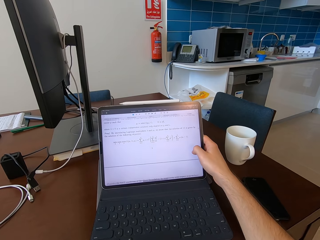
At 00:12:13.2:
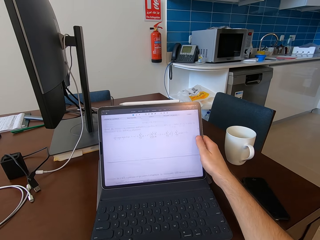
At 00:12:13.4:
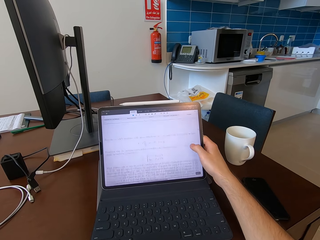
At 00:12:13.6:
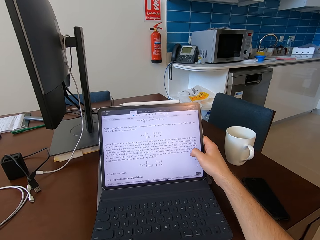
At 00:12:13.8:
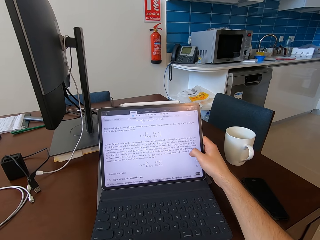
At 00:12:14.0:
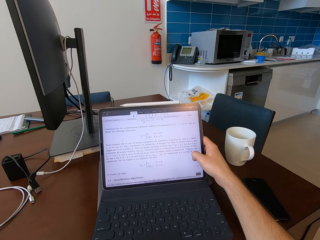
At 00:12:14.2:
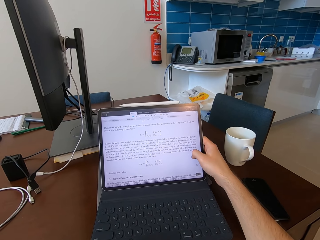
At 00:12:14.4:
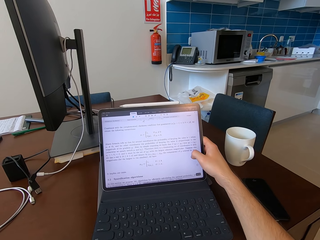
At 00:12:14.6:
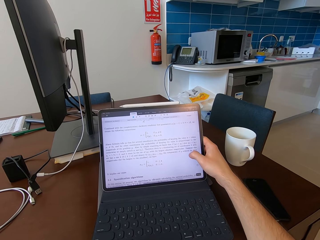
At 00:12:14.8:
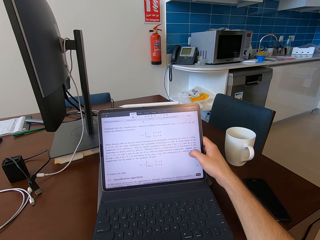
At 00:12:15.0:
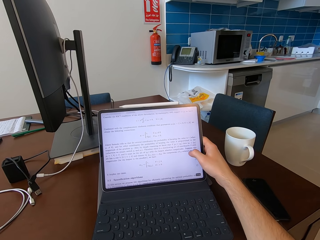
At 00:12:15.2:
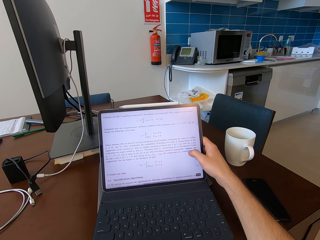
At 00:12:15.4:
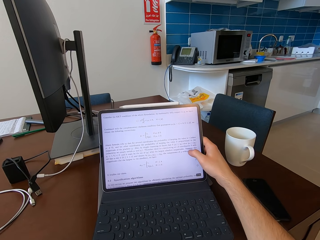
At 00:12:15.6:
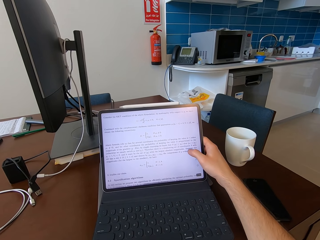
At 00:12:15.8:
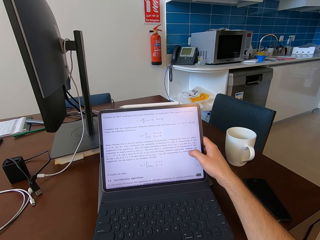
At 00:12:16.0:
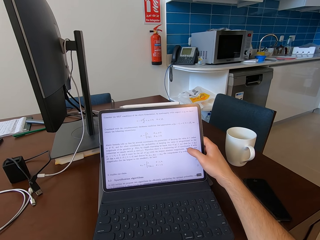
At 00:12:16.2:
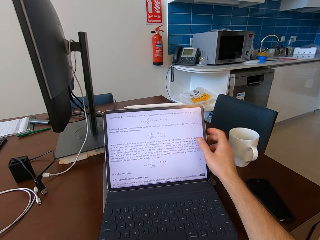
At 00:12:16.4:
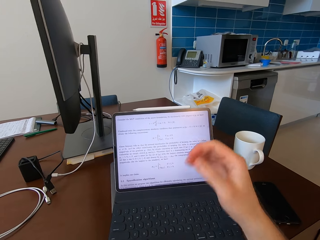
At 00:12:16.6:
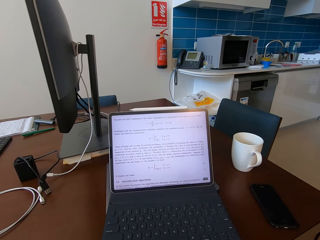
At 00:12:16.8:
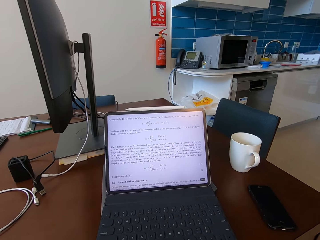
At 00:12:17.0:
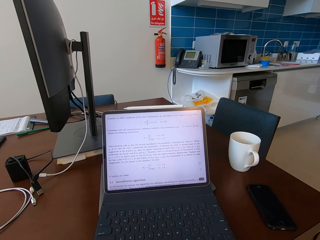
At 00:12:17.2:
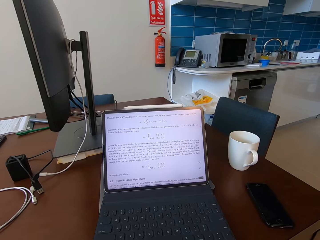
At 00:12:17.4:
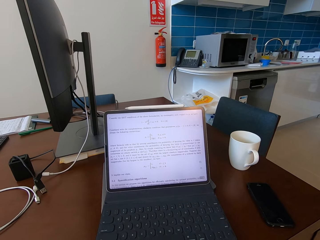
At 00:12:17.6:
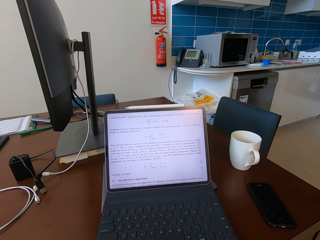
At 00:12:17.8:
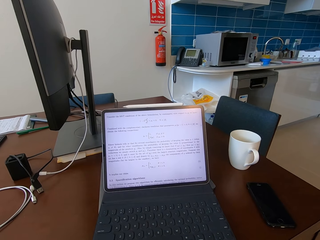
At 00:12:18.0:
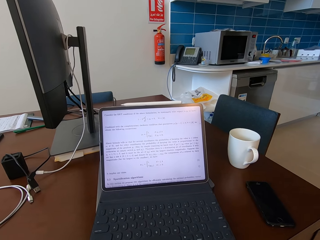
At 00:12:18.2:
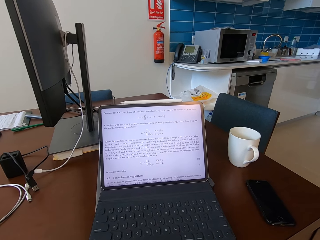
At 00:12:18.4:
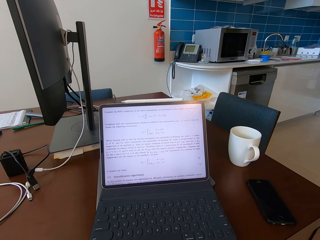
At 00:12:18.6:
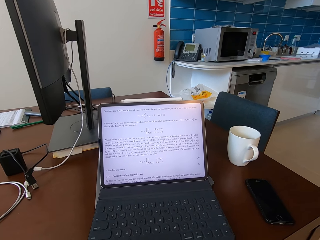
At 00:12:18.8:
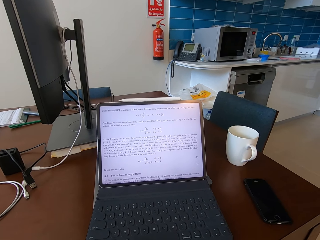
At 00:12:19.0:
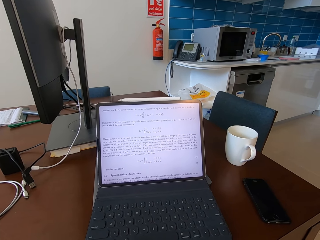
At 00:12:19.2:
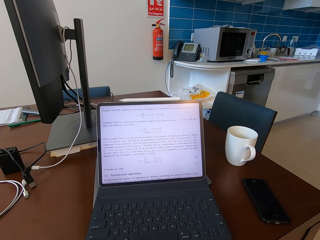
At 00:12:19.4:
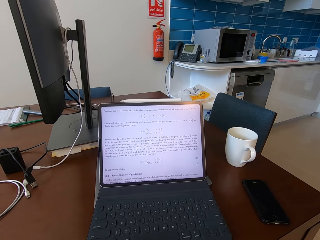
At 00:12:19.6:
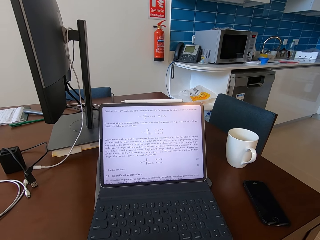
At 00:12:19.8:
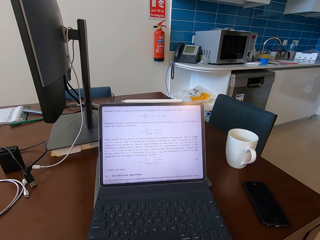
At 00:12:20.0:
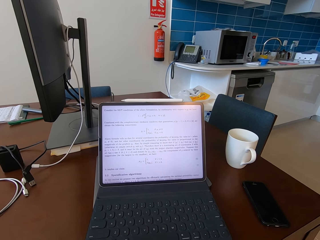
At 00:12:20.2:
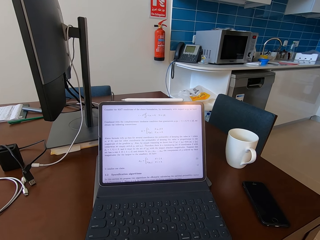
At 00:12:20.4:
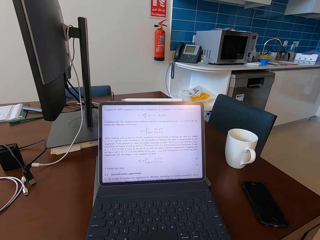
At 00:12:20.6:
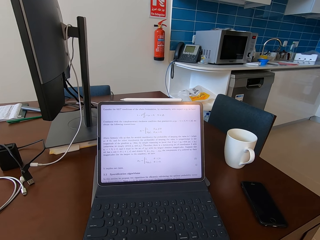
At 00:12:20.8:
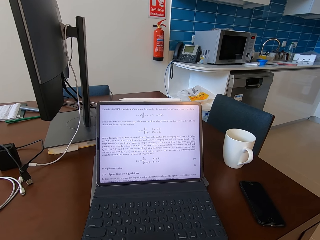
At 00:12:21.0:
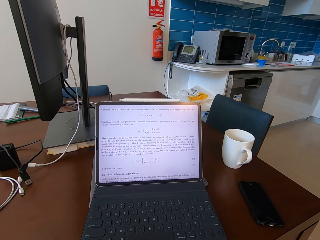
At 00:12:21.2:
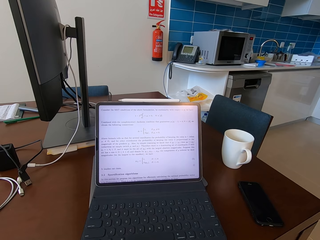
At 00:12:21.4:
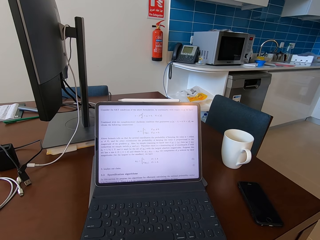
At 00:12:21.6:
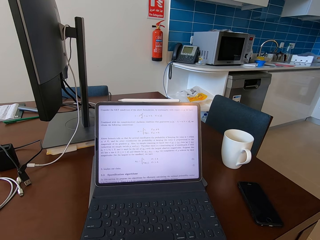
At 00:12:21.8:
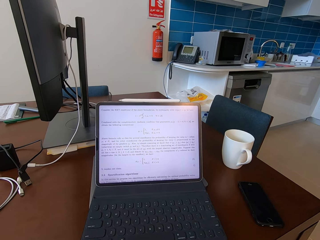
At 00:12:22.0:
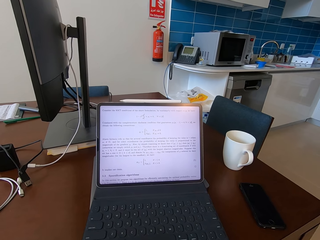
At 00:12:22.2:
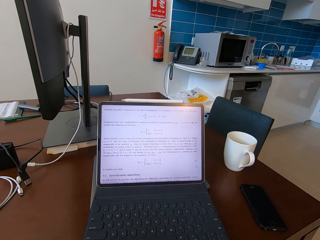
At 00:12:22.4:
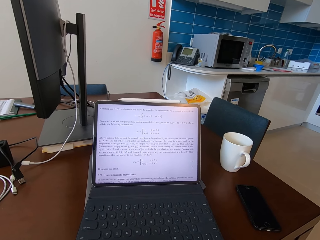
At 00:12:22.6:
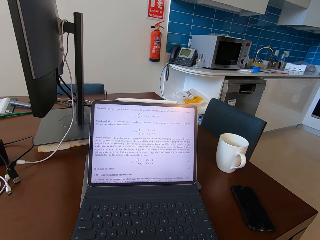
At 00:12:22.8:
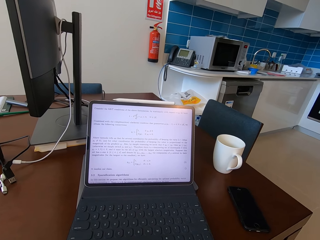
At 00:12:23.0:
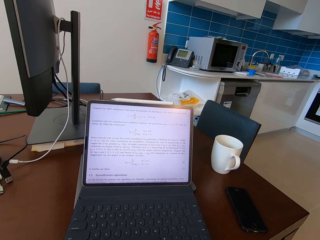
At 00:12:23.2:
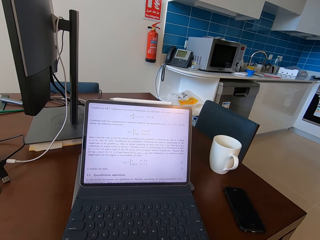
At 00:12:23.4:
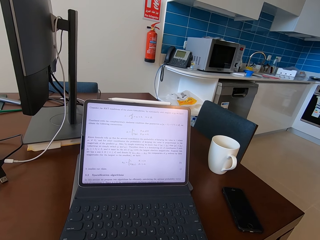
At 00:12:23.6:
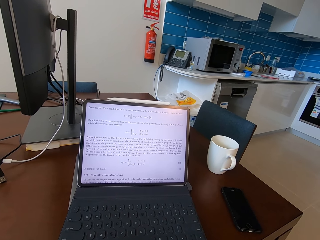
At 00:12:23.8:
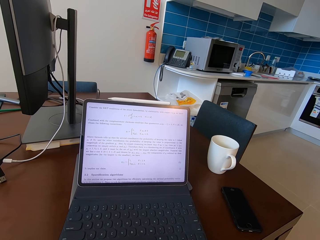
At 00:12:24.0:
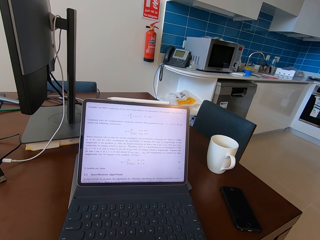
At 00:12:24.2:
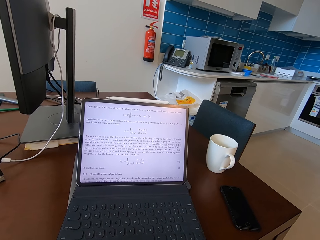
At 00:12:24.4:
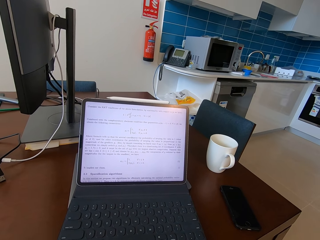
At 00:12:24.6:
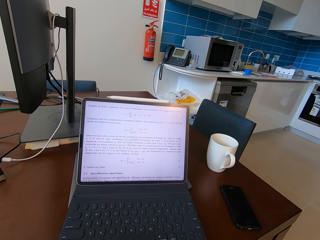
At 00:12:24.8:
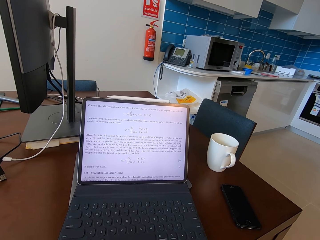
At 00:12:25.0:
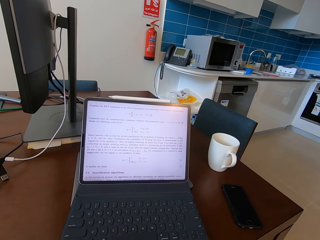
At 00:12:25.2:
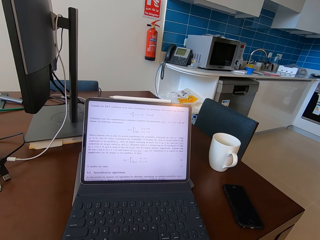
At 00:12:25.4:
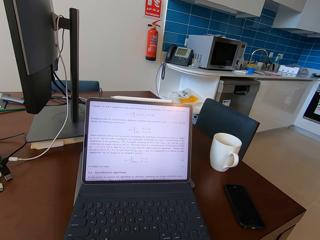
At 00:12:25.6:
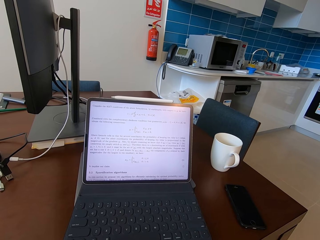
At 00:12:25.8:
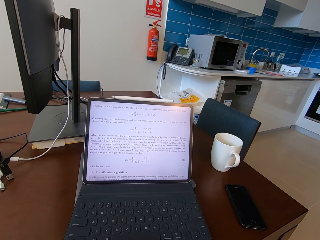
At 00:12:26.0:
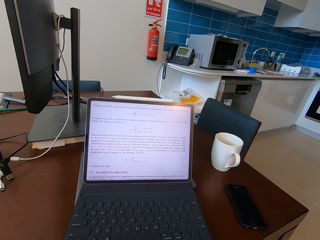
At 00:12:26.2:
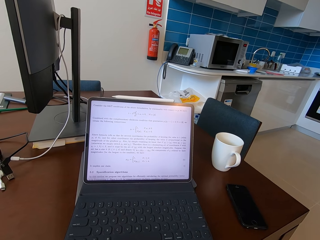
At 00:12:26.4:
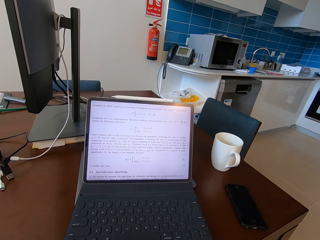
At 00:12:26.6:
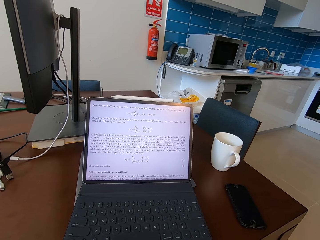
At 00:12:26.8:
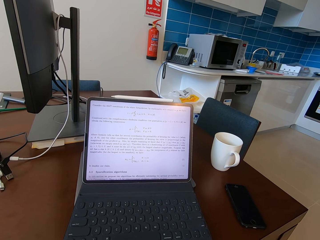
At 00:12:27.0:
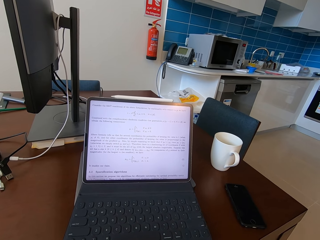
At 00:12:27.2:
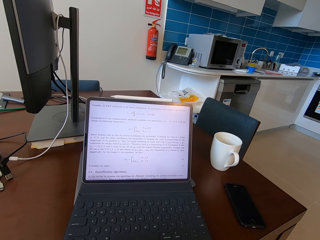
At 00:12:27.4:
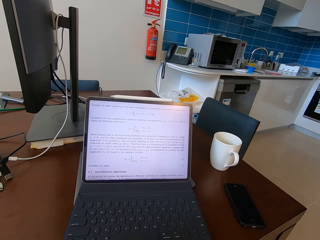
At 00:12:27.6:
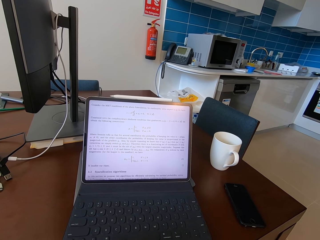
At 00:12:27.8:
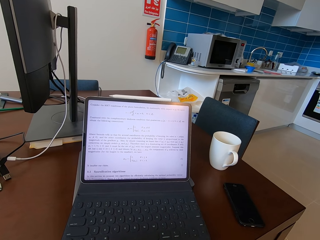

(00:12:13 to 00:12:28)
The camera wearer scrolls the screen with his thumb. He removes his hands from the laptop. He stares at the laptop.

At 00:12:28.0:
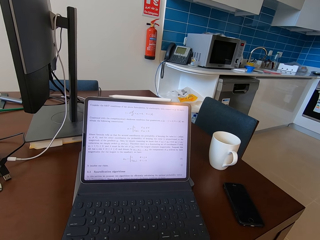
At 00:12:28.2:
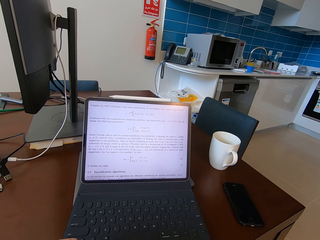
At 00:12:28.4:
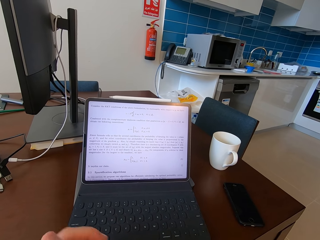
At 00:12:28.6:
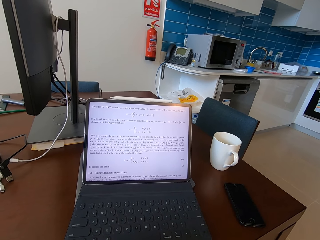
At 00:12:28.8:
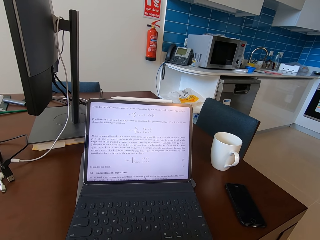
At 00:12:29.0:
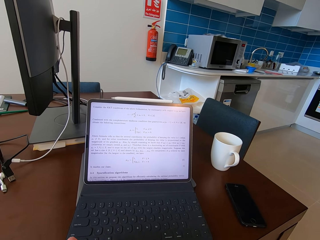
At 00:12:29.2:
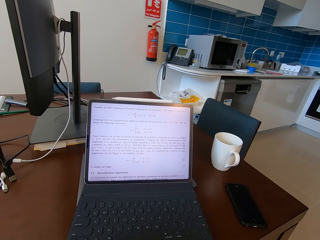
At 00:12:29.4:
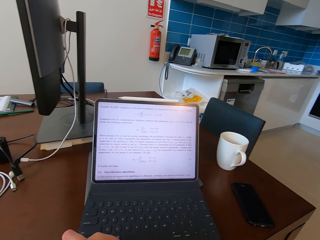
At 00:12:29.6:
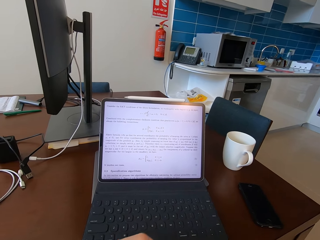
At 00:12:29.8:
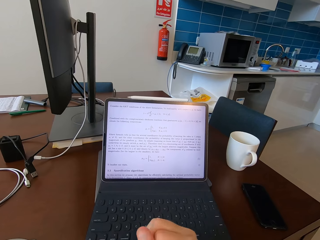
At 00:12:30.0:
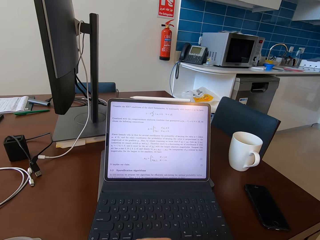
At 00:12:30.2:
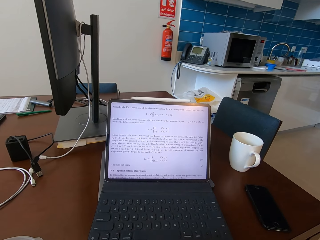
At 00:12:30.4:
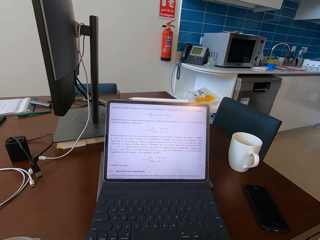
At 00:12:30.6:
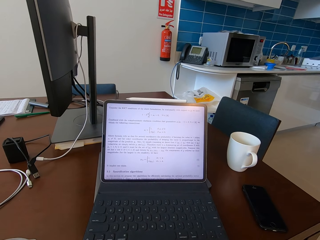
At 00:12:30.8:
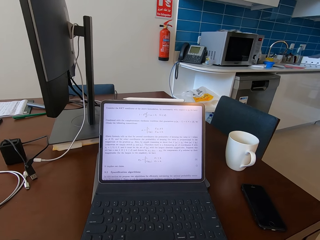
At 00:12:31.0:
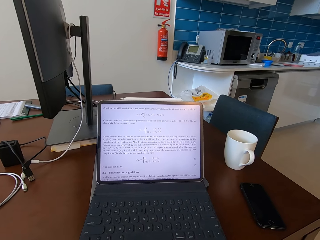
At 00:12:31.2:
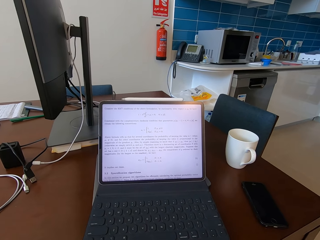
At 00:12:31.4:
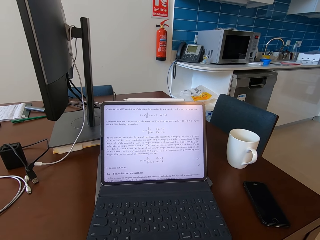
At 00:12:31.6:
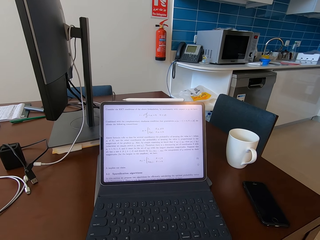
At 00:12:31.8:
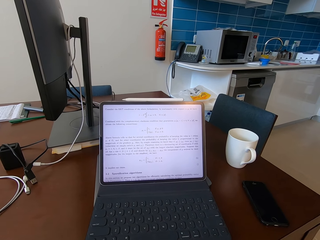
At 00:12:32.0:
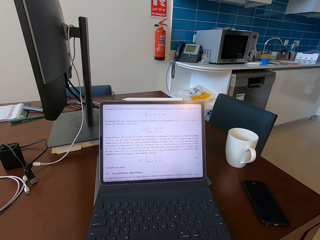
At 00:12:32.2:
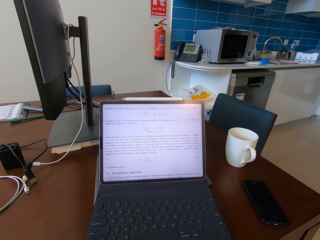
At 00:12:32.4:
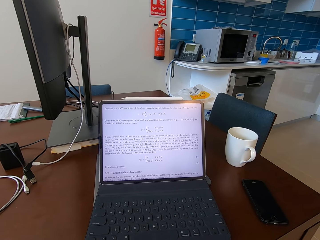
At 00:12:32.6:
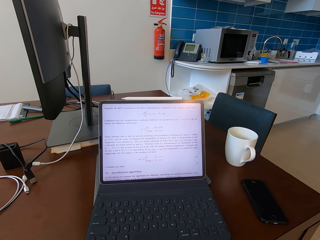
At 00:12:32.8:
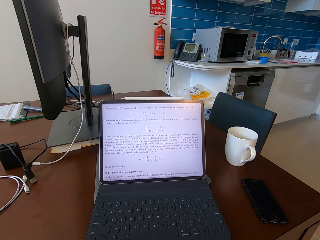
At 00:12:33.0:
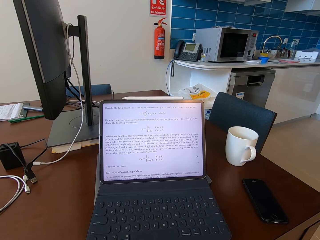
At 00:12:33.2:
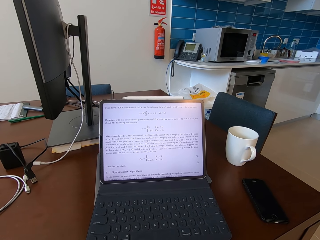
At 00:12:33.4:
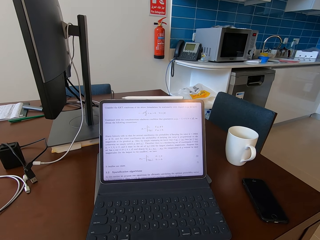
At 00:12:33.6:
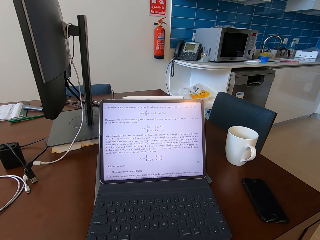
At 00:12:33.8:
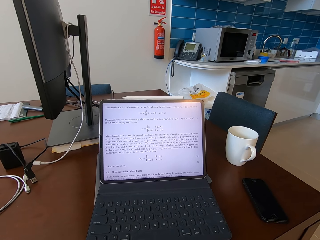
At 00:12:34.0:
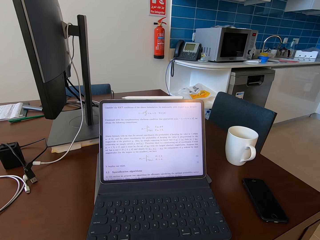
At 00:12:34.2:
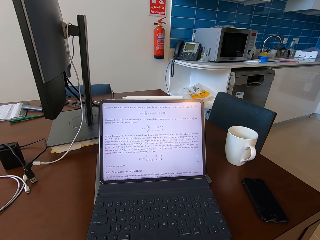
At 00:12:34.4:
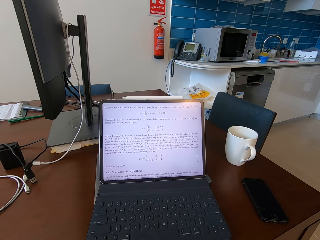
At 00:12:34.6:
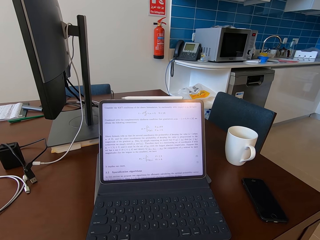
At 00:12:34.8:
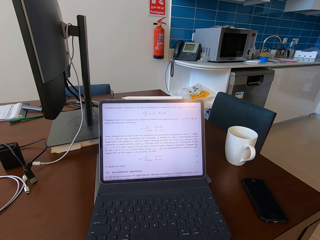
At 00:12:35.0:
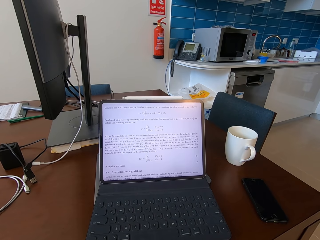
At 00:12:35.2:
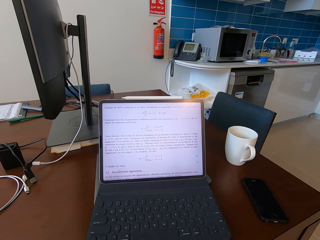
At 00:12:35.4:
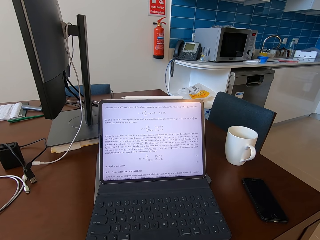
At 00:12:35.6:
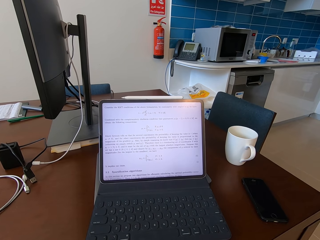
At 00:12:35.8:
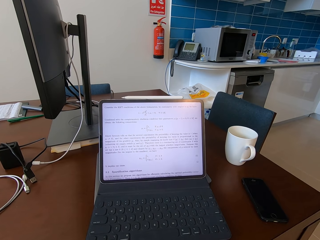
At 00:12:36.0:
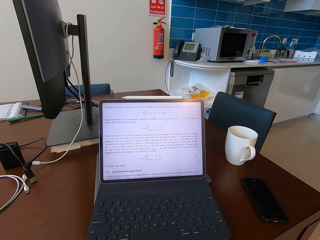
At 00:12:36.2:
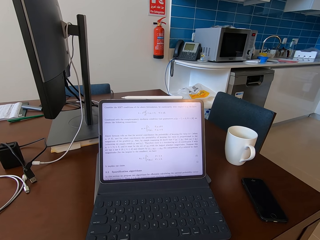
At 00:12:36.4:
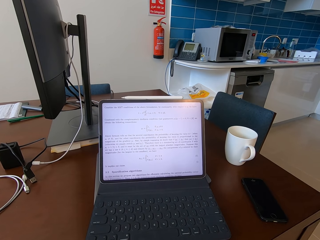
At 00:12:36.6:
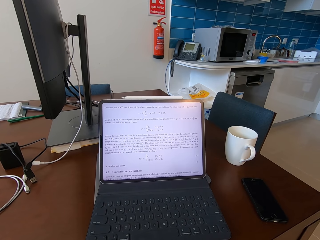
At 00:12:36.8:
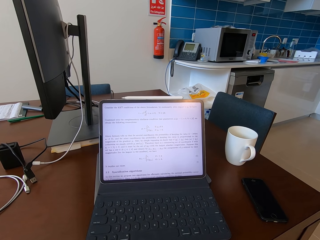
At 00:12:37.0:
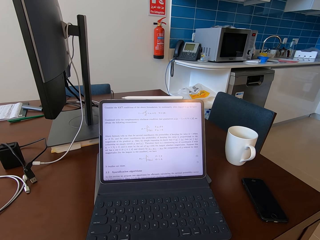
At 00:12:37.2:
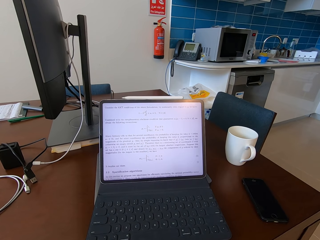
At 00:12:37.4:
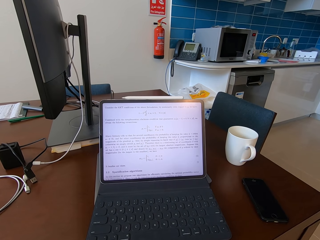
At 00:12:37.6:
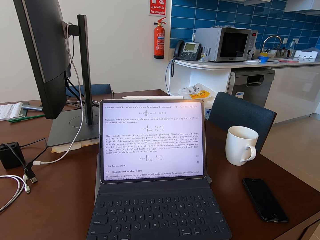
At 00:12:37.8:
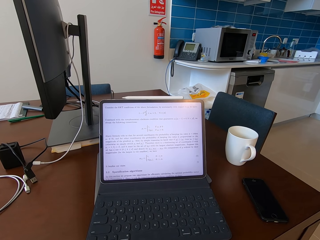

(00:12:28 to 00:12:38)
The camera wearer looks around.
